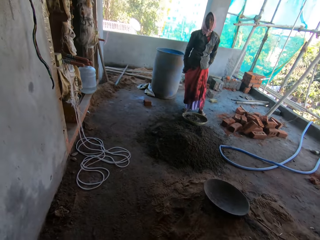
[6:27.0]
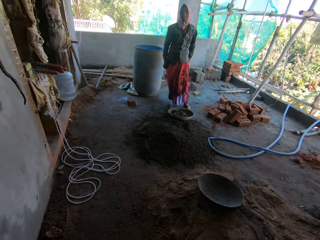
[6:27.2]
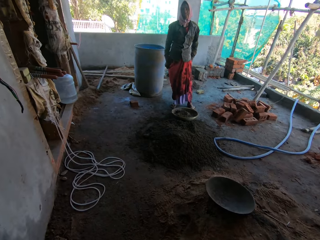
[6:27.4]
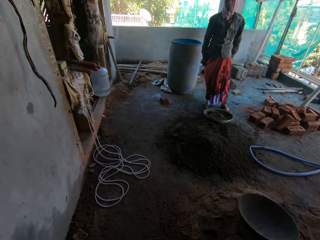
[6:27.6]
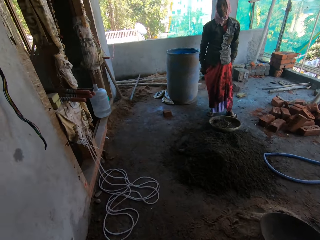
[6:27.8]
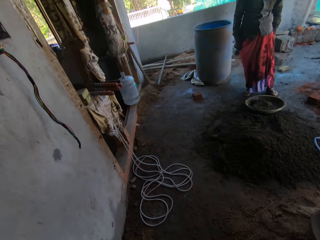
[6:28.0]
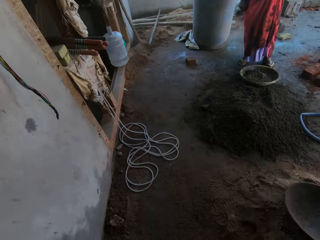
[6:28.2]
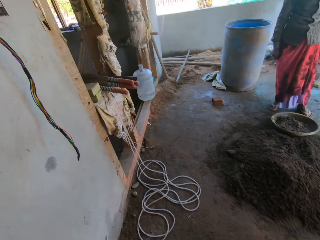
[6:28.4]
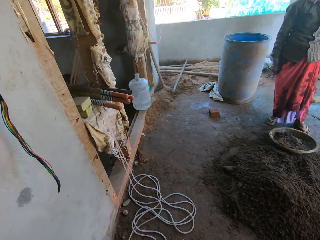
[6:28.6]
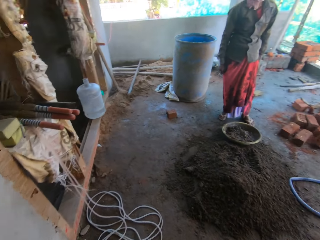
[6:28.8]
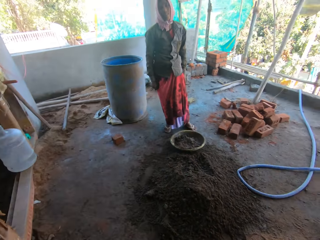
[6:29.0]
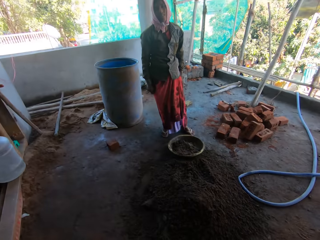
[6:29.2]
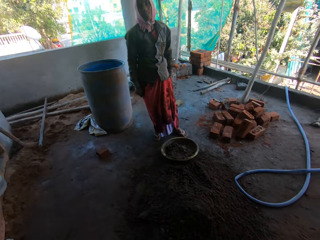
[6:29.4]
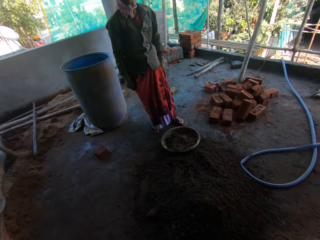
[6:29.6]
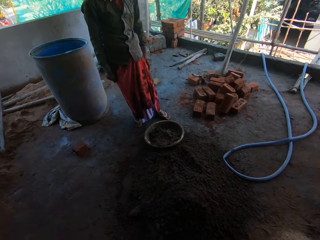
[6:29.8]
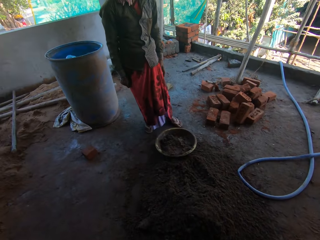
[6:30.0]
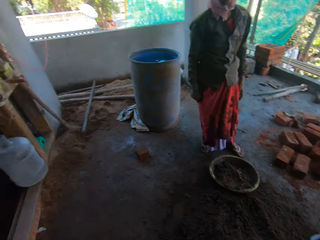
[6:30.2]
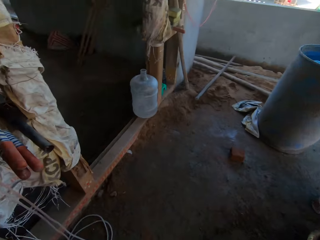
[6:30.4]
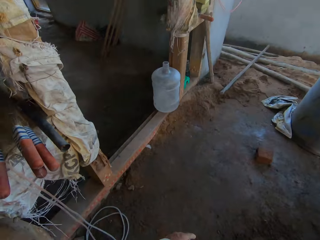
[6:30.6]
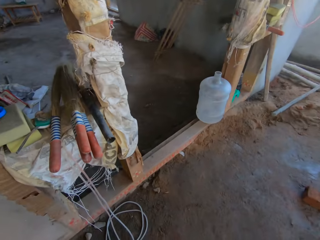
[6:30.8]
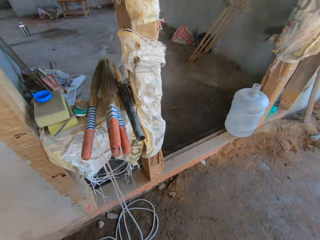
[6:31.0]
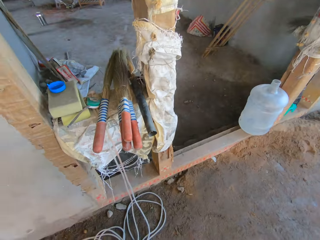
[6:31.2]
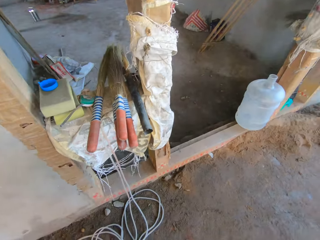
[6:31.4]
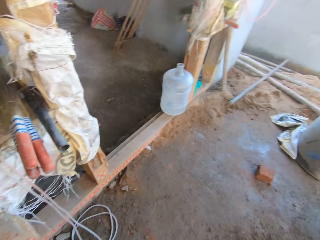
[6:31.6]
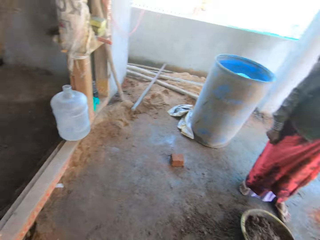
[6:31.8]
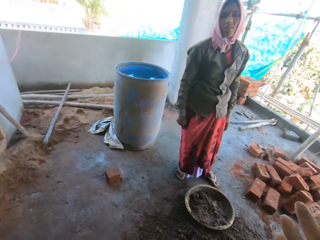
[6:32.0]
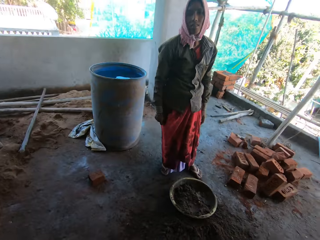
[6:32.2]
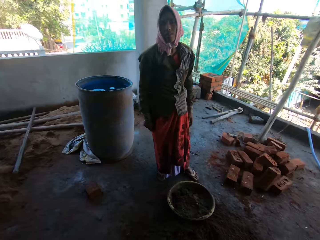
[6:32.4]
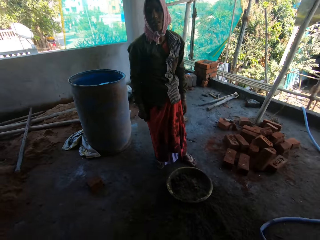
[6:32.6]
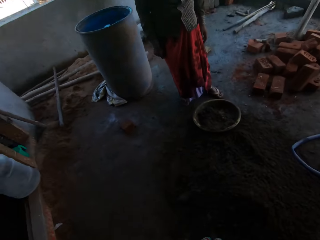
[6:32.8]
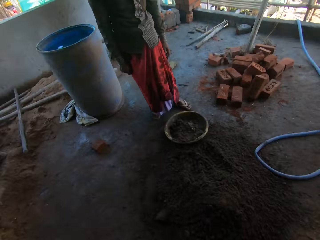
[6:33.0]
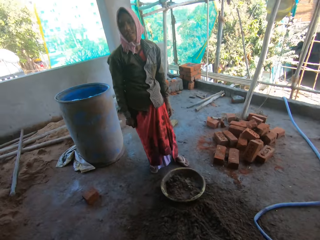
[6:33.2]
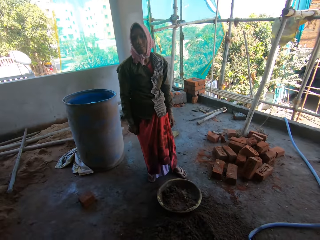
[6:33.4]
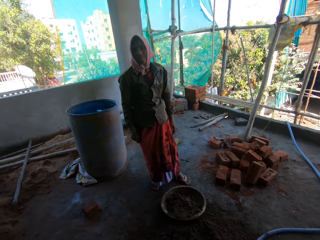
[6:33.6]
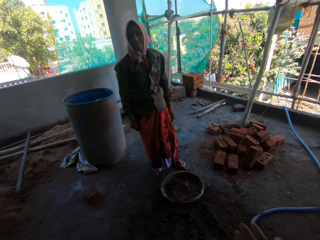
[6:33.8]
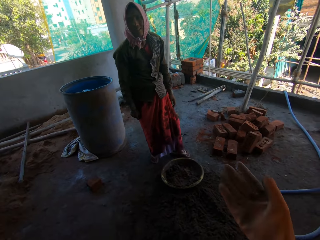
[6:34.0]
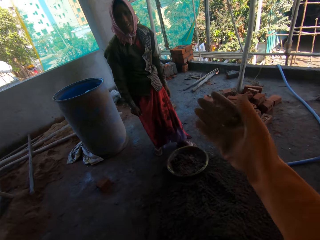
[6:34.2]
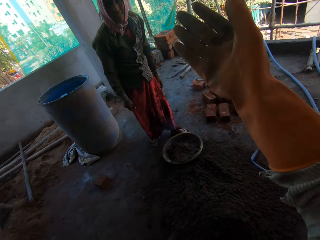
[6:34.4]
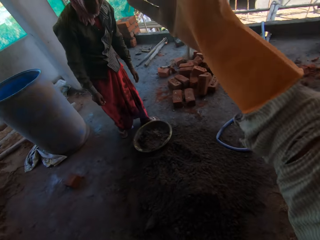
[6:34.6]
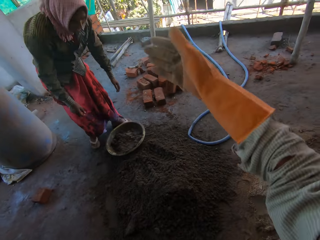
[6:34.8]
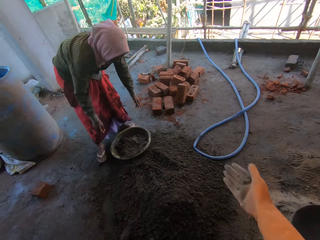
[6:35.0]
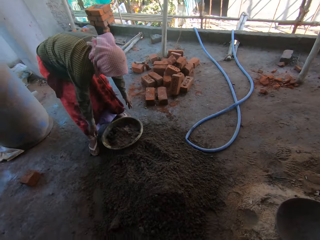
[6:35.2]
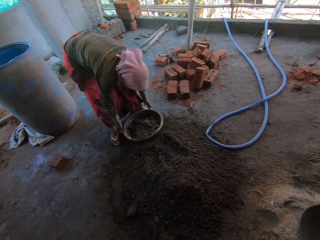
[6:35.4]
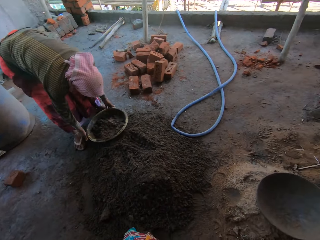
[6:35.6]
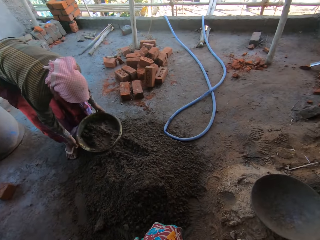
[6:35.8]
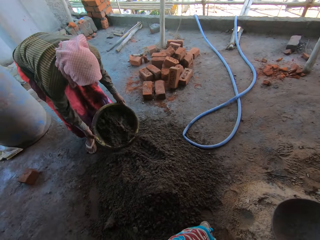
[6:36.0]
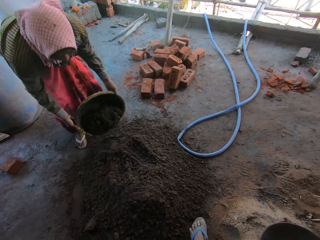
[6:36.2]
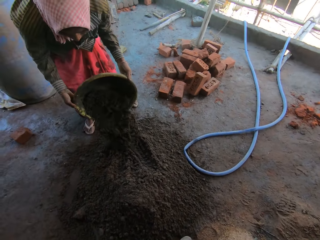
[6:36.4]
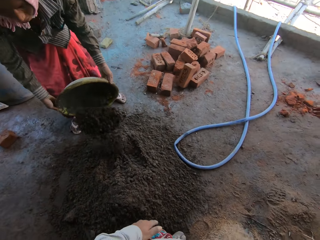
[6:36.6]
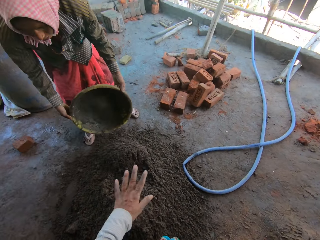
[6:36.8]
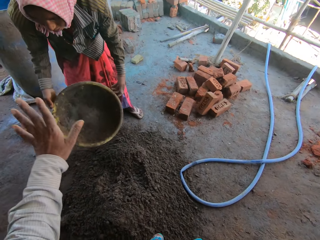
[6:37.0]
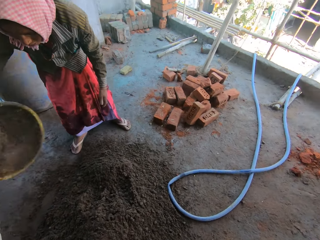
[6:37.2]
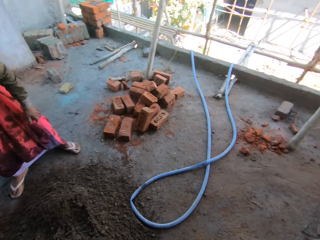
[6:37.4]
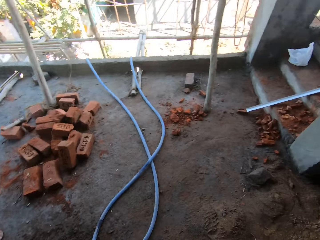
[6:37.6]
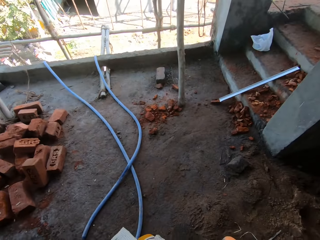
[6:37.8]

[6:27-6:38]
The camera wearer talks with a woman. They walk around the site, look around and move the hand. The woman picks up a basin and pours concrete. The camera wearer moves the hand.

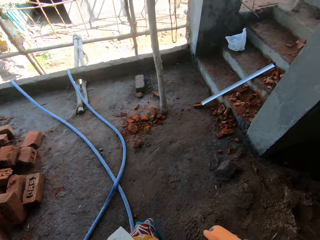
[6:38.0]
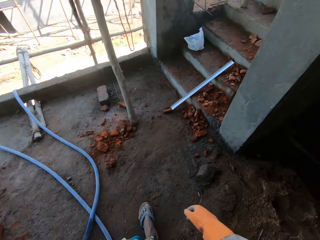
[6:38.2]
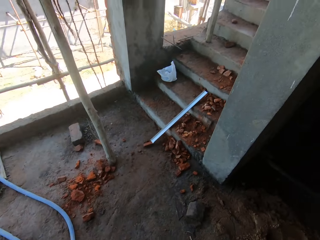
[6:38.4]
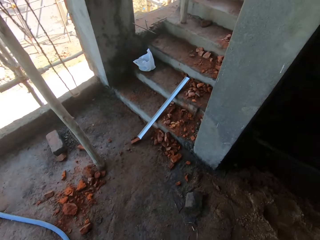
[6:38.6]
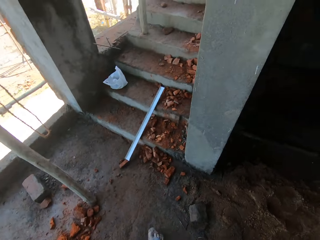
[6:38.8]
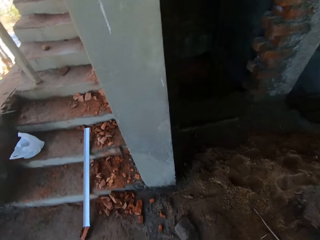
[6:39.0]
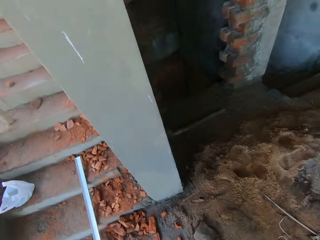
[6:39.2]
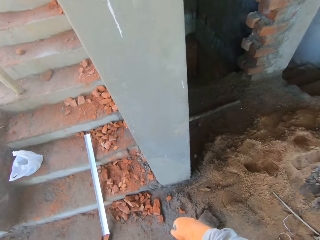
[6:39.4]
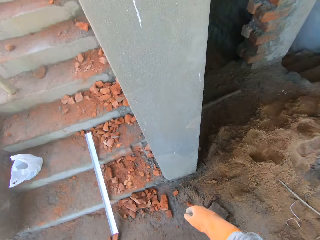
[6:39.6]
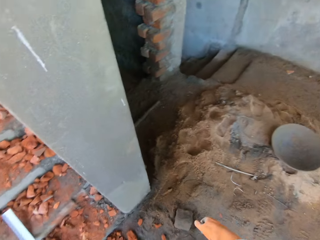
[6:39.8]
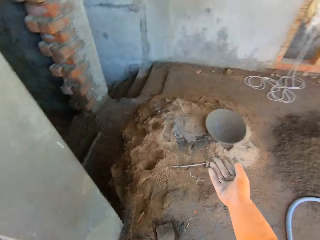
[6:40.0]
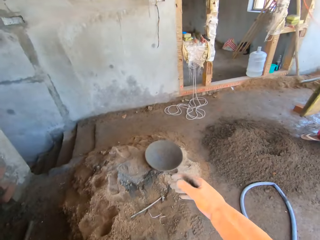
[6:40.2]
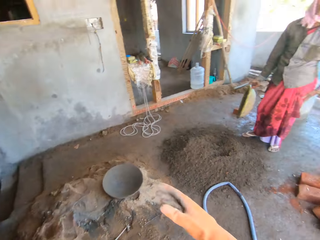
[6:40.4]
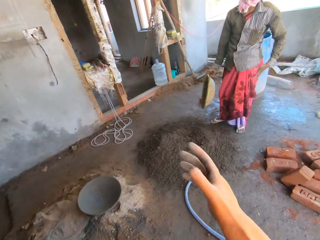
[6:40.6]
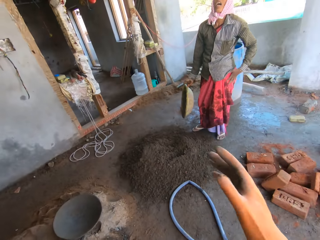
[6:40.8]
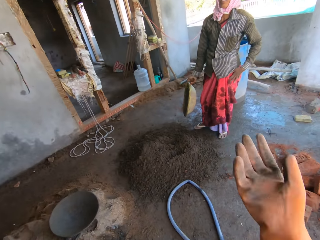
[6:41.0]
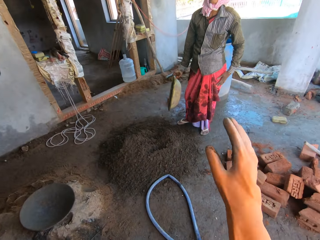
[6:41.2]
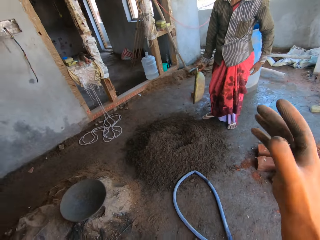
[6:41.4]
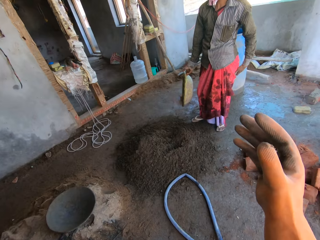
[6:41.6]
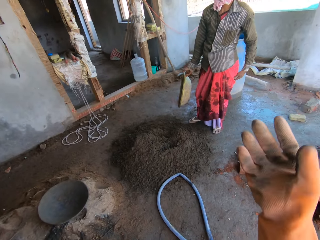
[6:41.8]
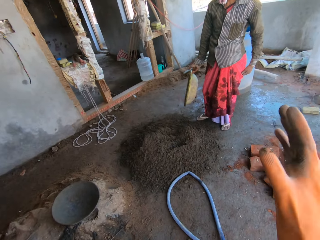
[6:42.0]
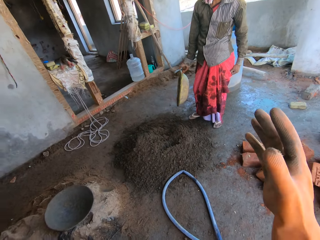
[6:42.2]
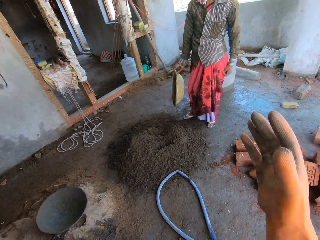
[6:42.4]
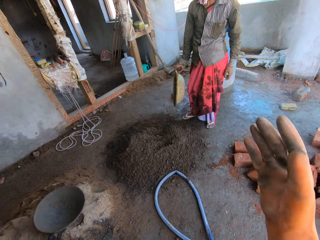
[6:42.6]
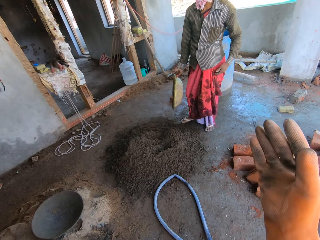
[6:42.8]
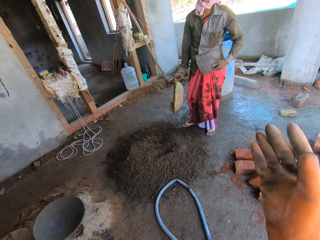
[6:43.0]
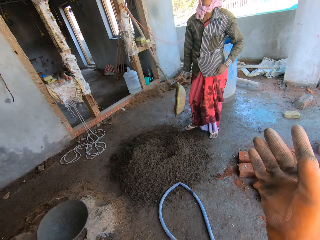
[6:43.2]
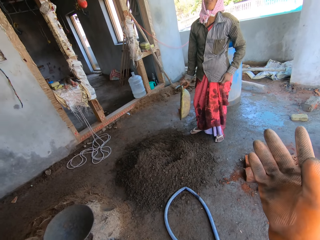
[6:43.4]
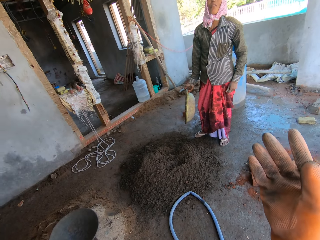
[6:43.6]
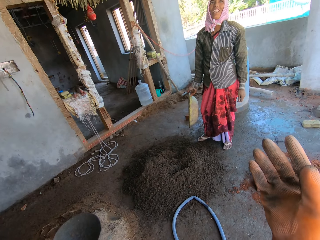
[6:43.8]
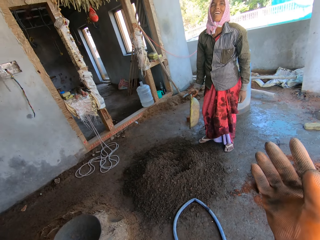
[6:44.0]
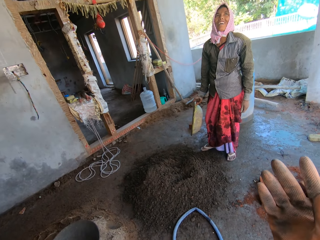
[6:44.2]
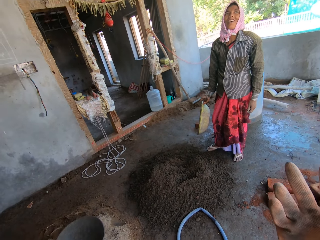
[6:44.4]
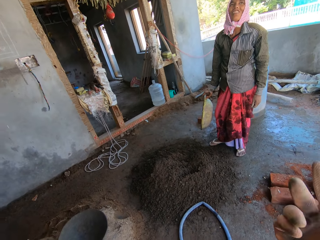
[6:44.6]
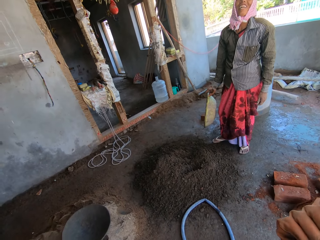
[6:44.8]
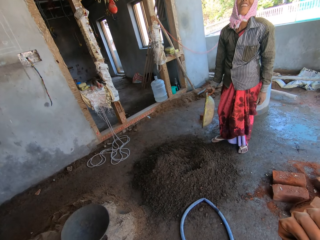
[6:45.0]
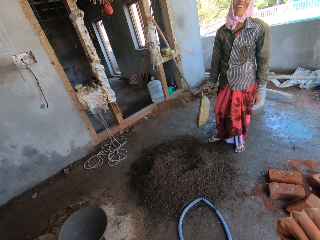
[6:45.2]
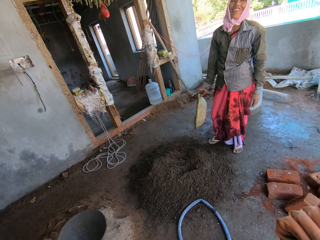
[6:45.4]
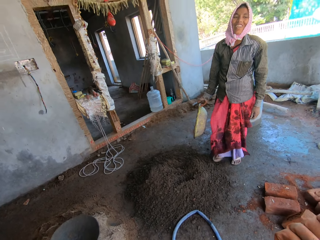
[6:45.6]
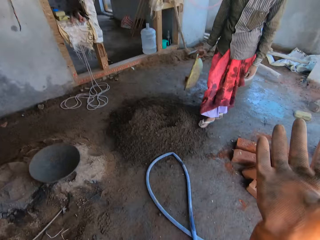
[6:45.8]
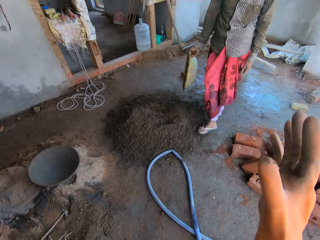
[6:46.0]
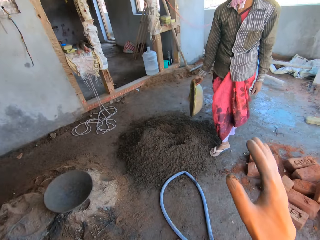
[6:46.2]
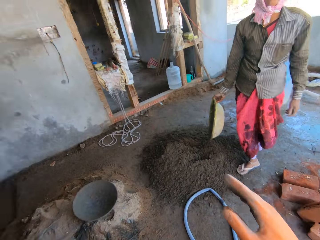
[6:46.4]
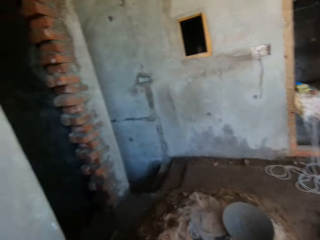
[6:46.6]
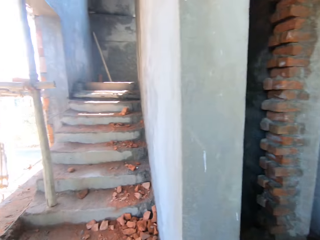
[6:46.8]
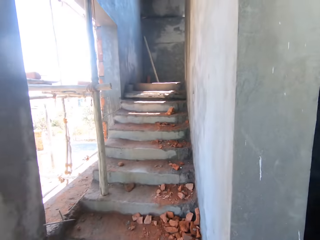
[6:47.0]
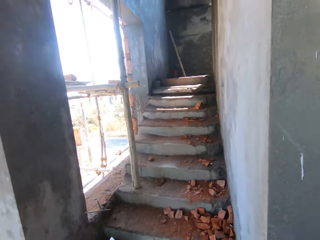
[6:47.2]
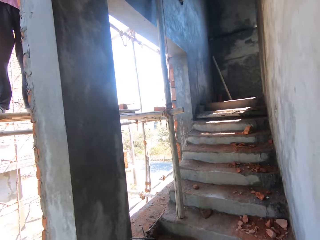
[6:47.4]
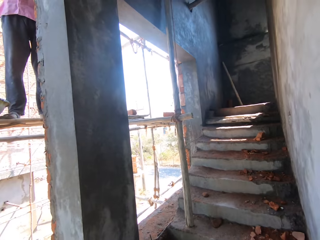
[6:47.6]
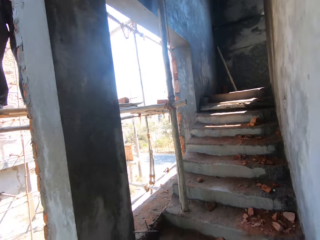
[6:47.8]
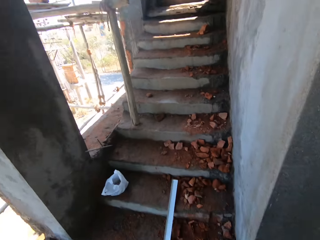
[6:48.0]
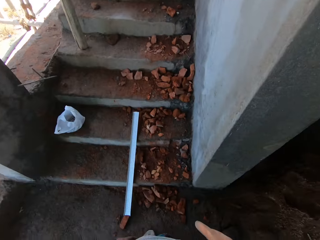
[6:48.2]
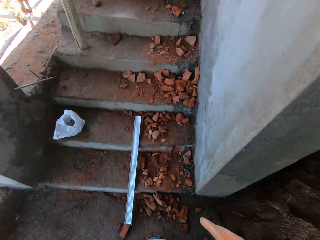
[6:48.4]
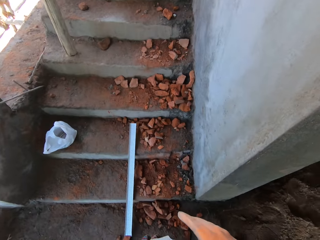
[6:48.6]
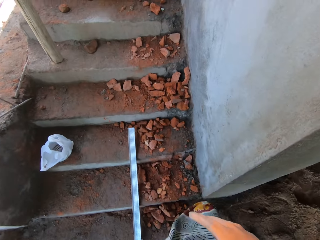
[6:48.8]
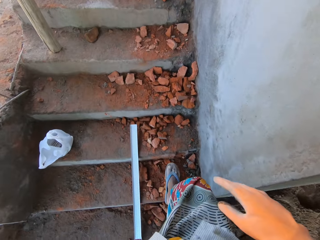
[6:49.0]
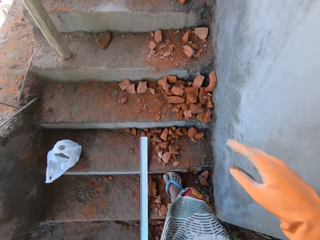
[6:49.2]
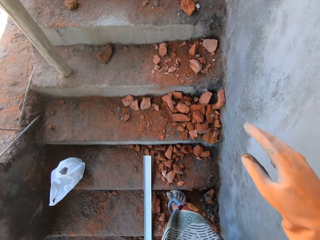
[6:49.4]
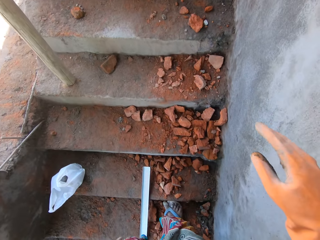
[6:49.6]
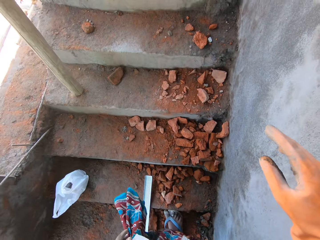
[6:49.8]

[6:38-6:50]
The camera wearer walks around the site. They wear gloves and move the hand. They converse with a woman. They look around.
